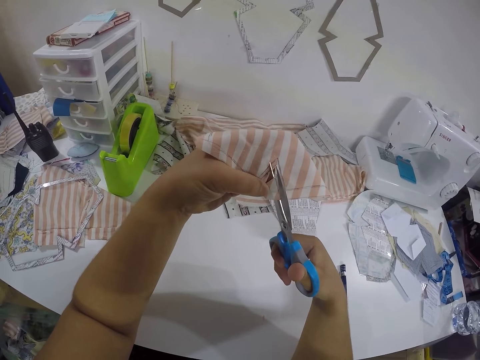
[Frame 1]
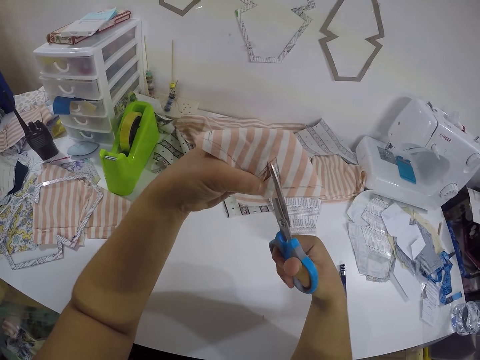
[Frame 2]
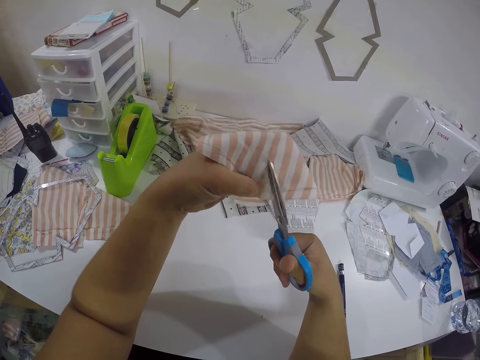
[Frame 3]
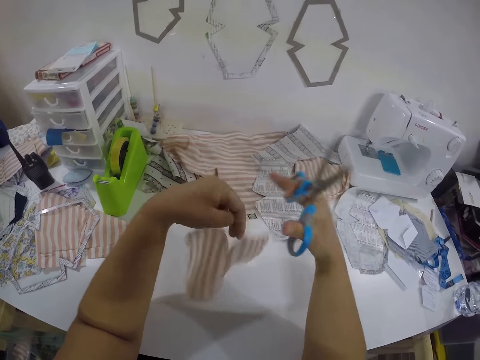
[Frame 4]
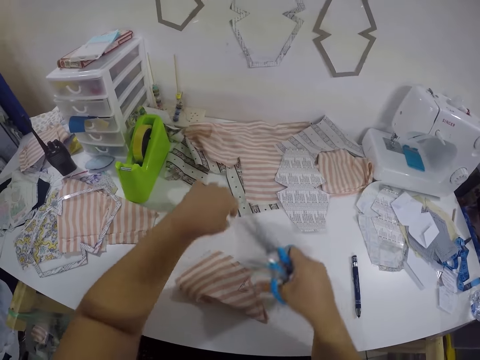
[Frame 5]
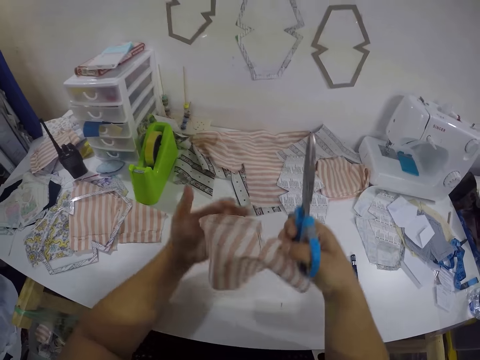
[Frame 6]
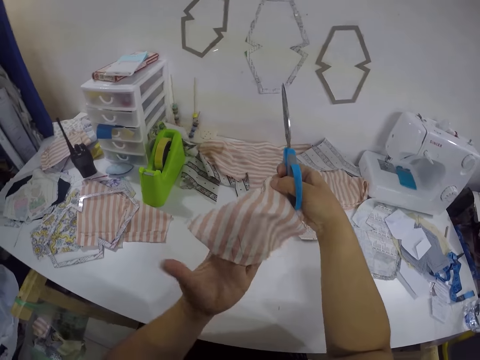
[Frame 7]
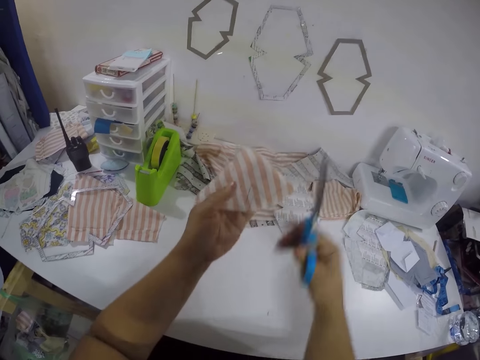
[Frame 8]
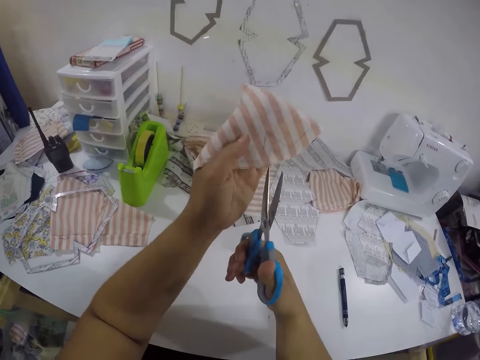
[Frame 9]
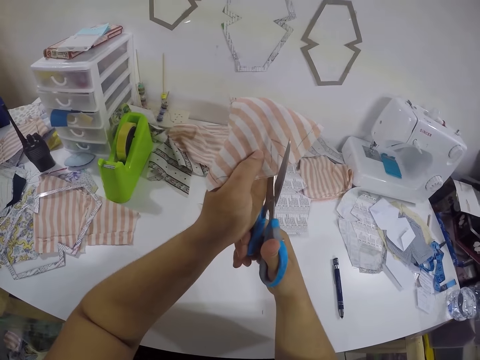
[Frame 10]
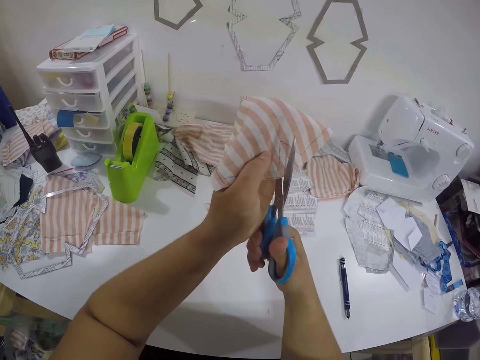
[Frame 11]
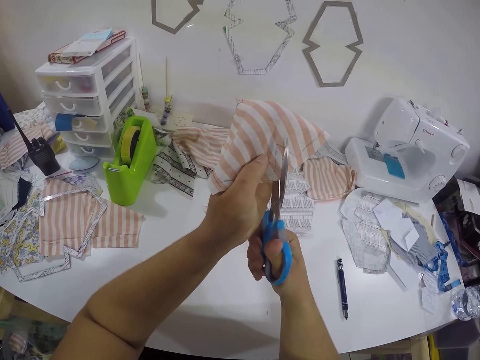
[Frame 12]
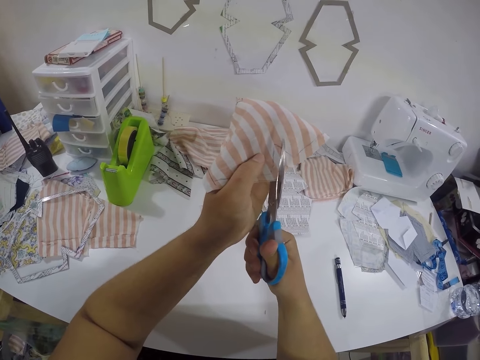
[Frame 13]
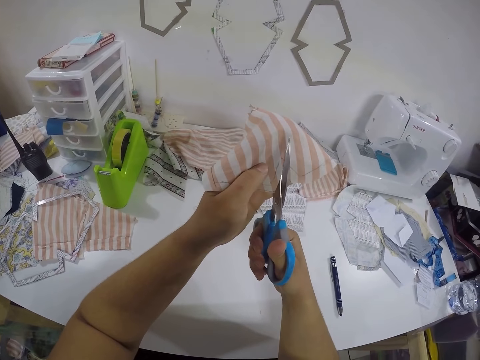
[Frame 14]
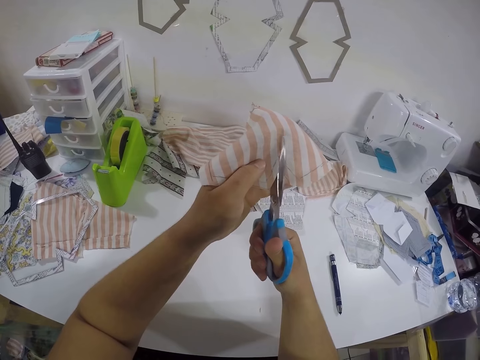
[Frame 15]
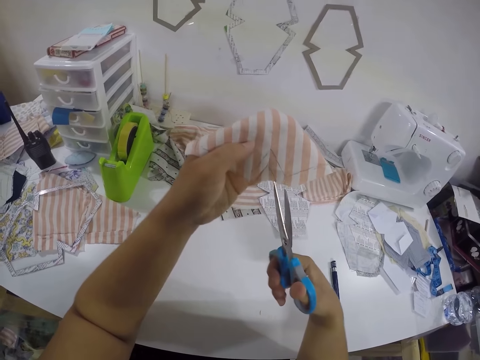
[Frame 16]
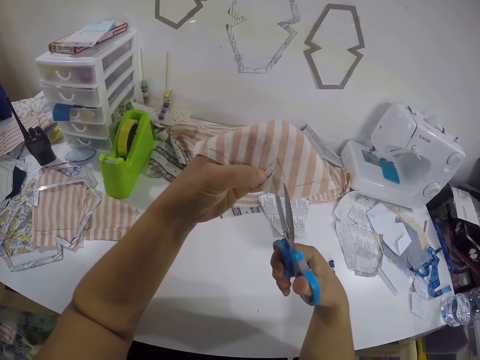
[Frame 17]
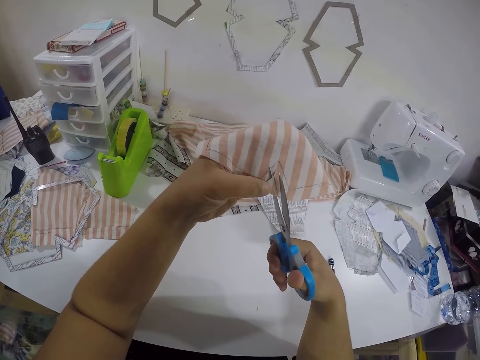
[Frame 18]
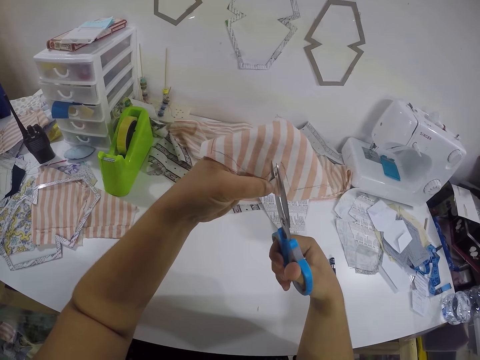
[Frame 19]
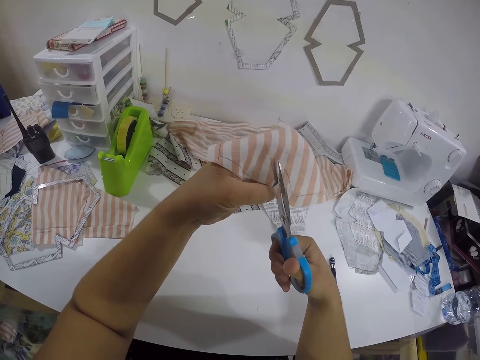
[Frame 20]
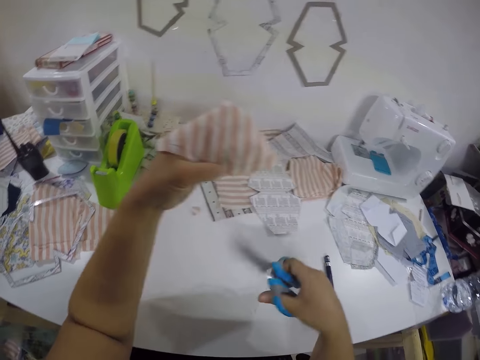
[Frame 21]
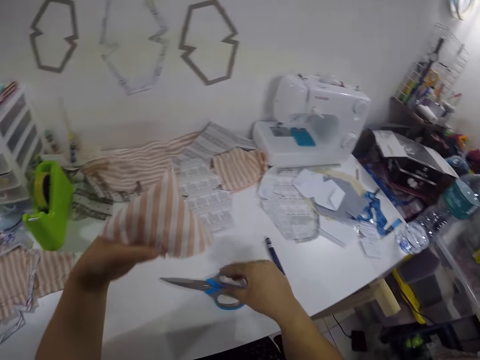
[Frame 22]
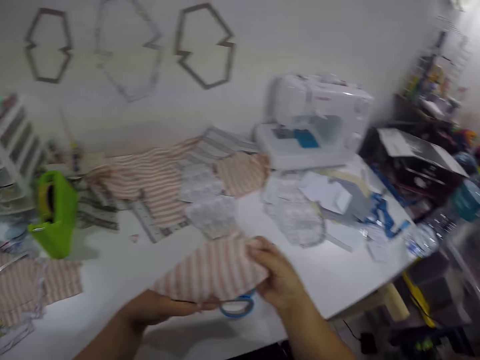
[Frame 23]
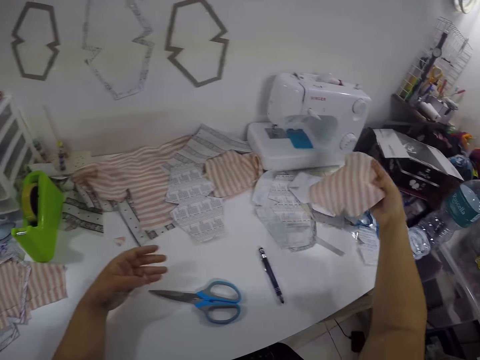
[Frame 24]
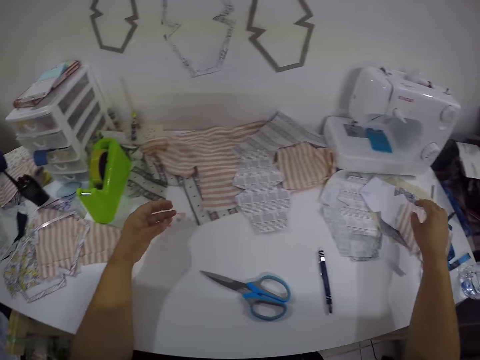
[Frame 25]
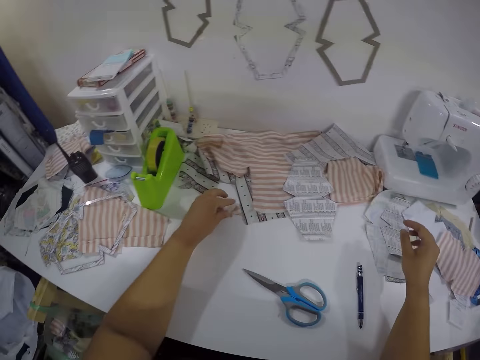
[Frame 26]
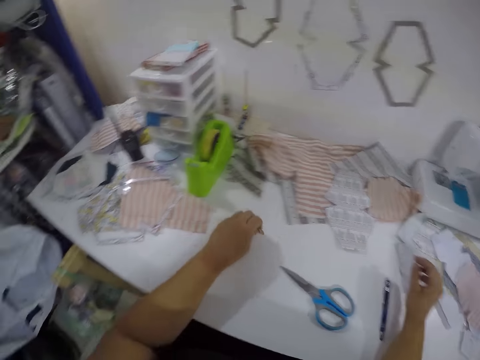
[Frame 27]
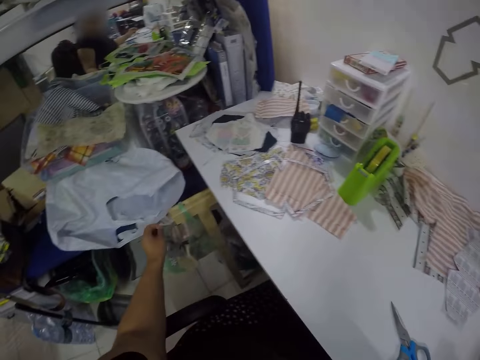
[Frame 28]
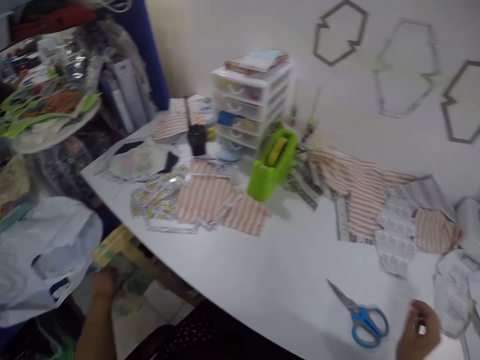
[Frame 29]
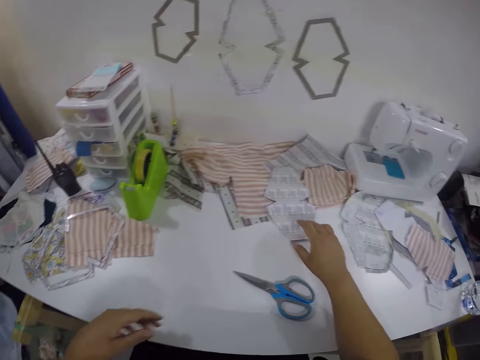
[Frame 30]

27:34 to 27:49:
The camera wearer drops the cloth on the table. He picks up the fabric on the table with both hands. He shapes the piece of cloth with the scissors. He cuts the fabric in his left hand with the pair of scissors in his right hand. He drops the scissors in his right hand on the table. He shifts the cloth to his right hand. He drops the fabric in his right hand on the table. He collects cut cloth threads on the table. He picks up a piece of fabric from the table with his left hand. He throws the piece of fabric in his left hand in a bin on the floor.

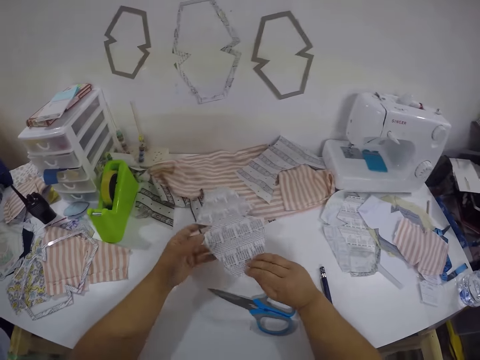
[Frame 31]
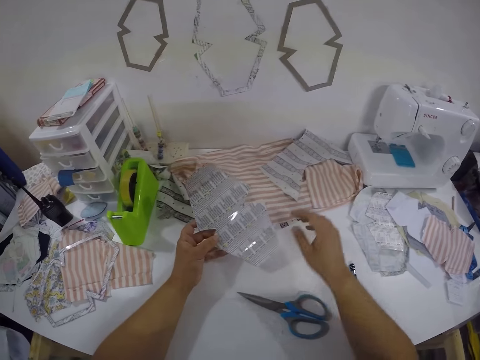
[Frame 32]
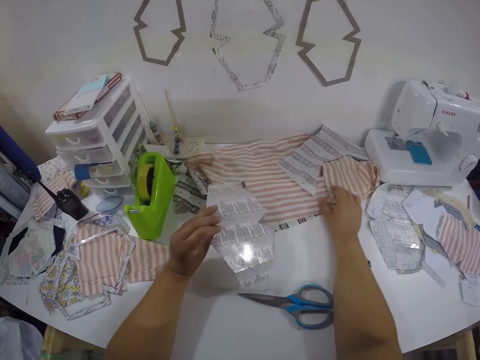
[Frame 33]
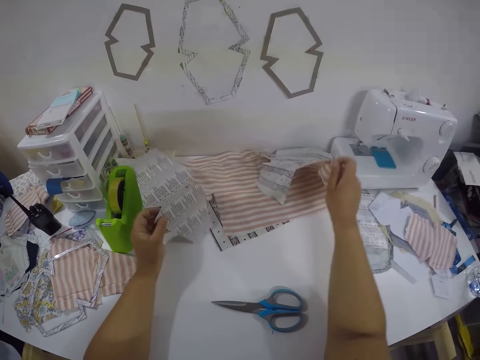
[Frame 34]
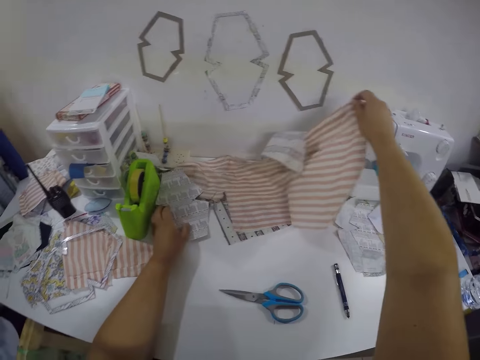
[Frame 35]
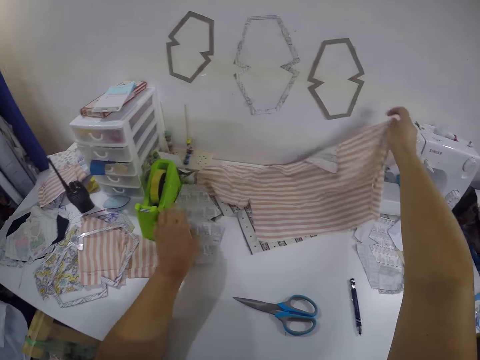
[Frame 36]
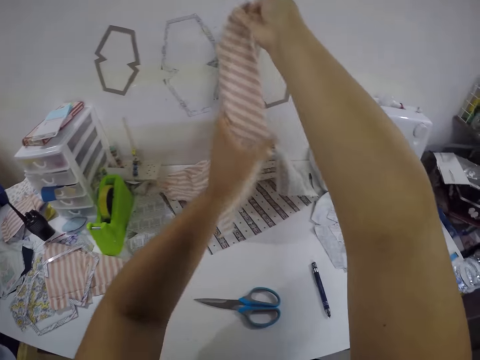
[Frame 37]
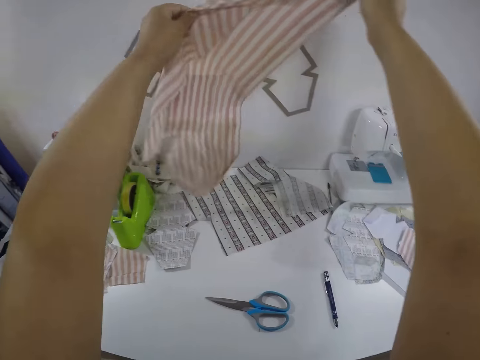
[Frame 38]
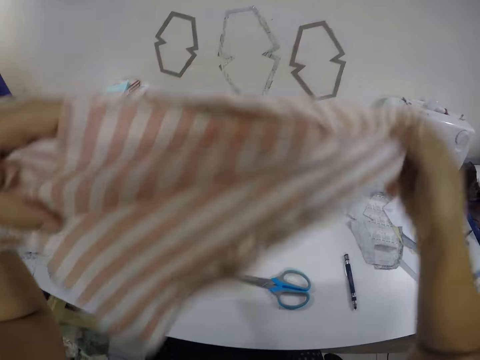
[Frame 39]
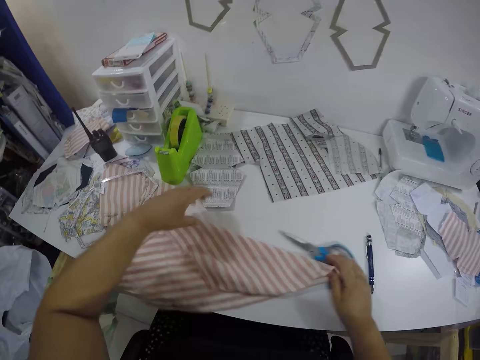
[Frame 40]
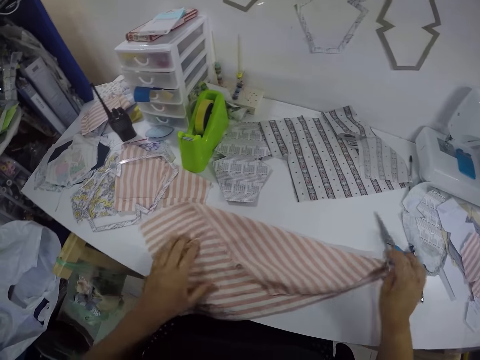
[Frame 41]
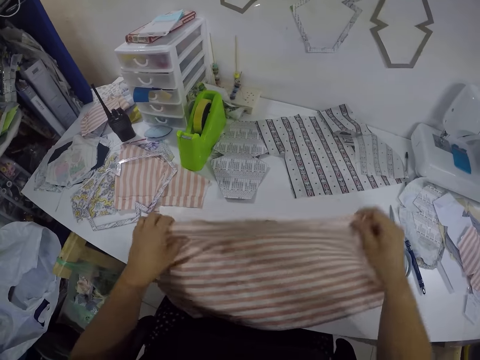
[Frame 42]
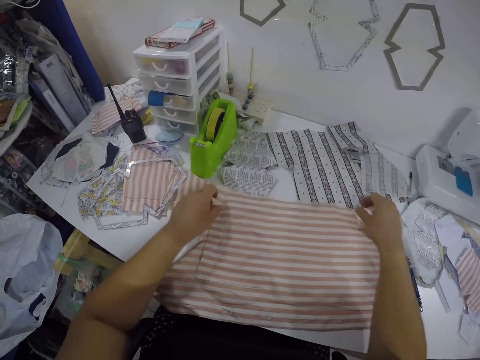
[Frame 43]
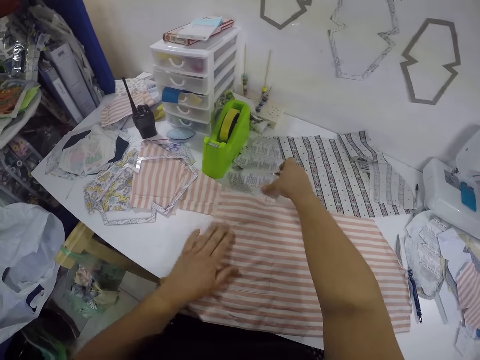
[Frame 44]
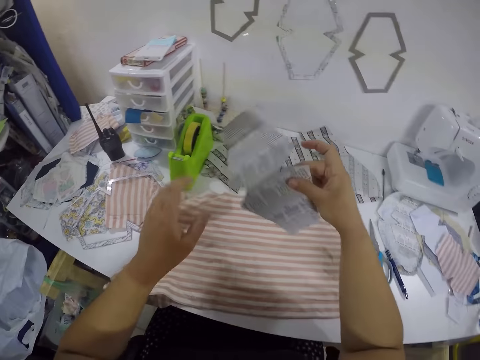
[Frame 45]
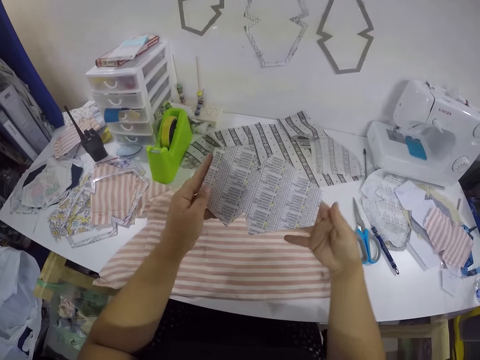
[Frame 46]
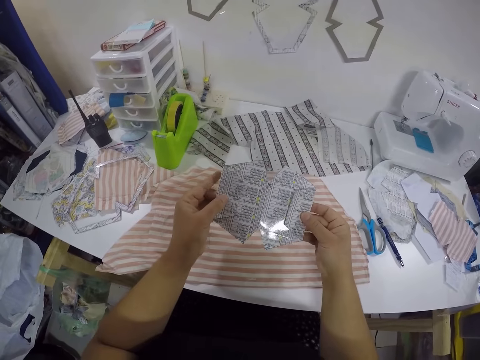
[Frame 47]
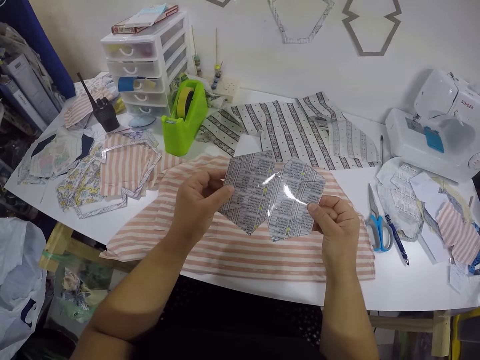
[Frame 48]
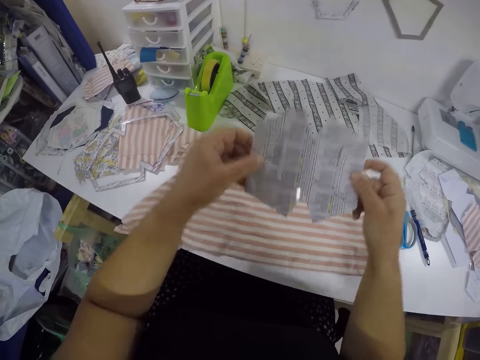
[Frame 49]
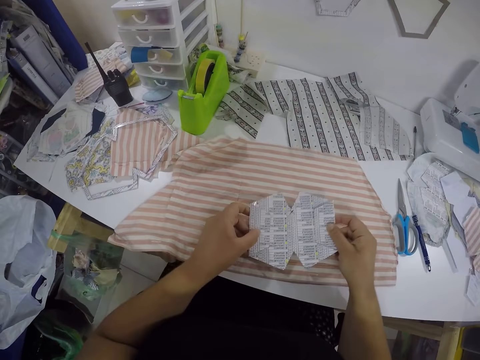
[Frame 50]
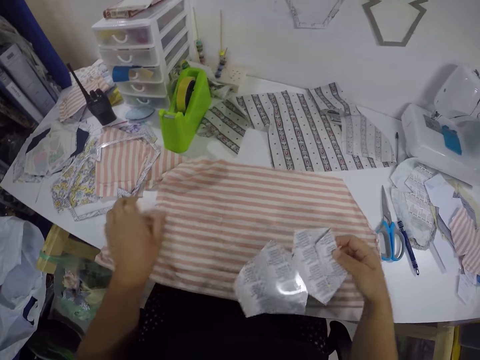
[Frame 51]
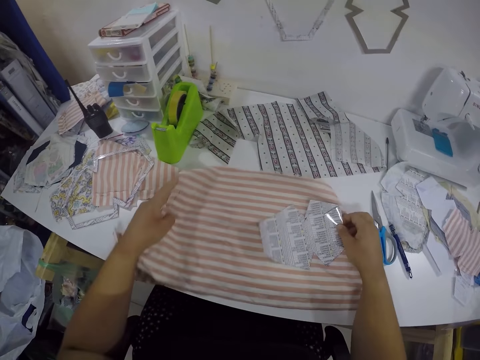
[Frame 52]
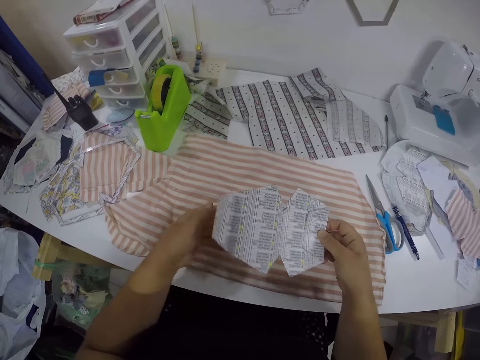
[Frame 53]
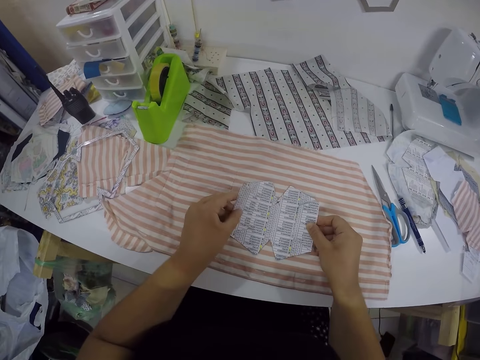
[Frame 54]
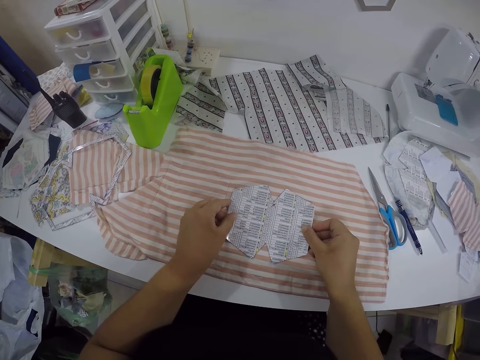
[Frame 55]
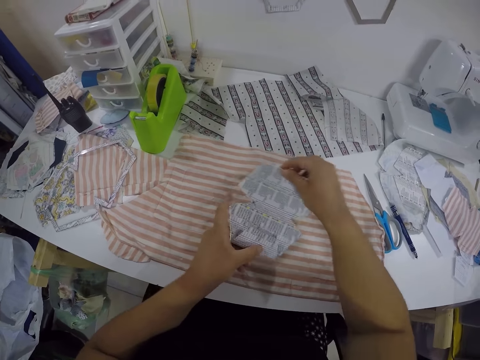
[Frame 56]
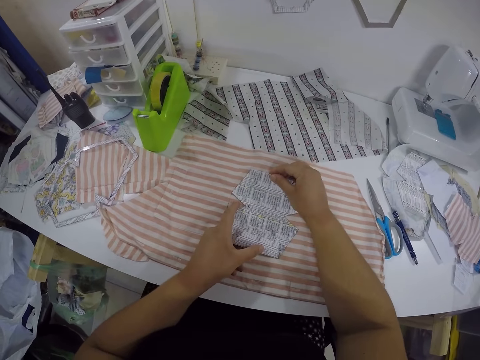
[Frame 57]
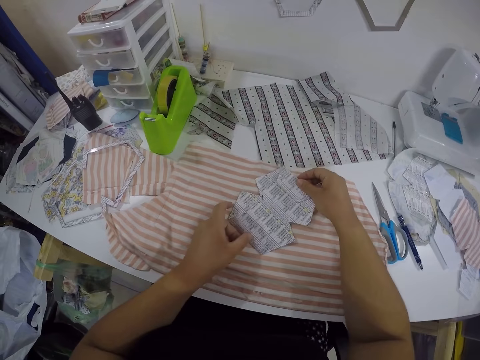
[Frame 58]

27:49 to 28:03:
The camera wearer picks up a piece of paper on the table with his right hand. He shifts the paper to his left hand. He holds the piece of paper in his right hand with his left hand. He stares round at the paper. He drops the paper in his left hand on the table. He picks up a fabric on the table with his right hand. He stretches the fabric with both hands. He drops the fabric in both hands on the table. He picks up the piece of paper from the table with his right hand. He folds the paper edges. He places the piece of paper in both hands on the fabric on the table. He lifts the paper from the cloth, adjusts the cloth on the table, positions the paper on the cloth and turns the paper on the cloth.
